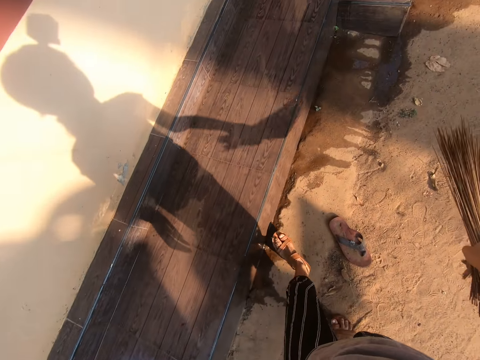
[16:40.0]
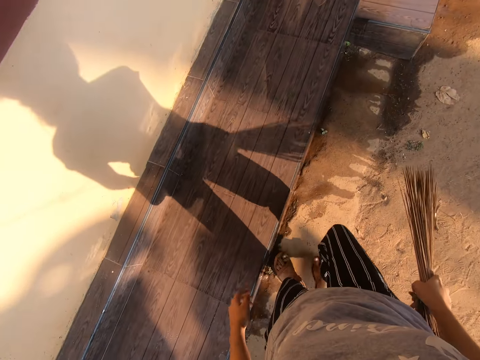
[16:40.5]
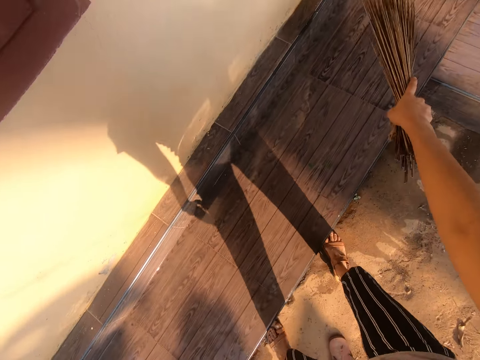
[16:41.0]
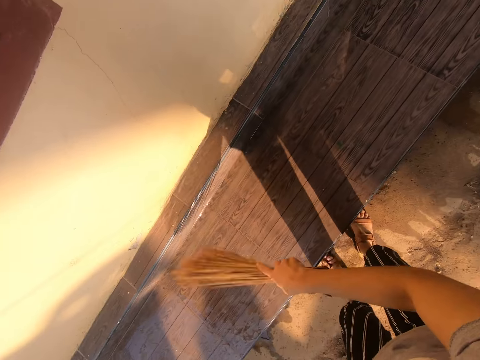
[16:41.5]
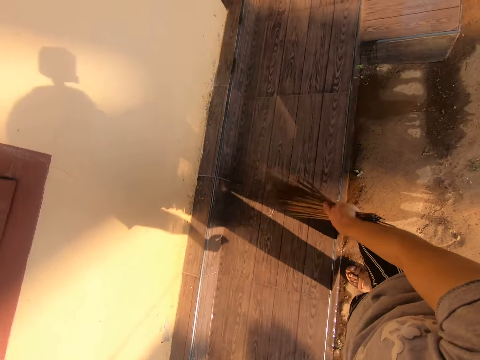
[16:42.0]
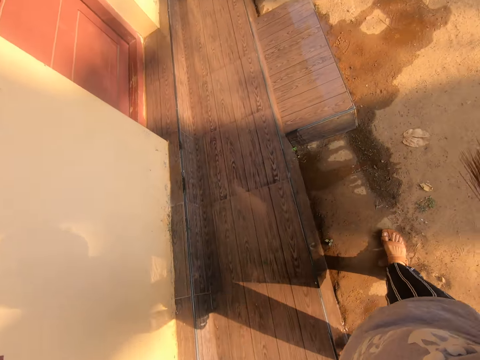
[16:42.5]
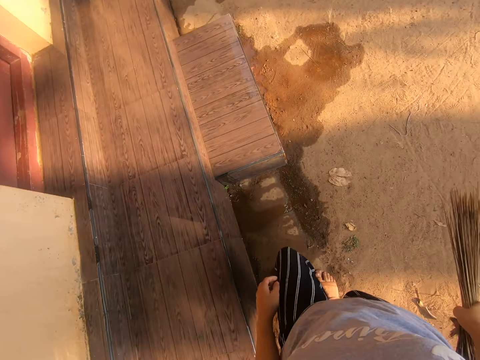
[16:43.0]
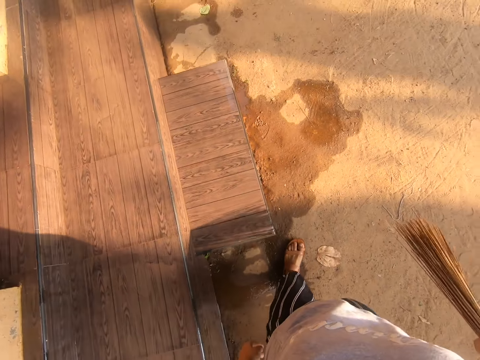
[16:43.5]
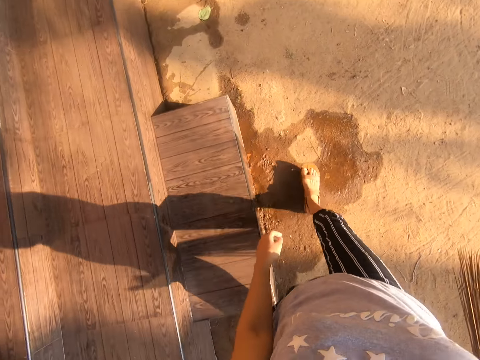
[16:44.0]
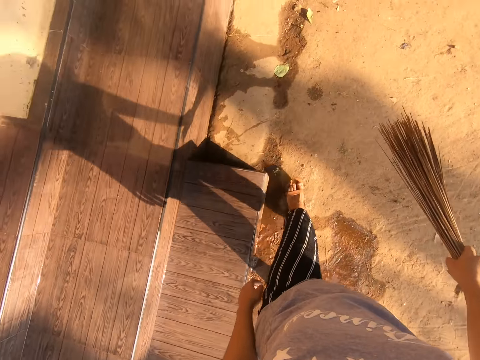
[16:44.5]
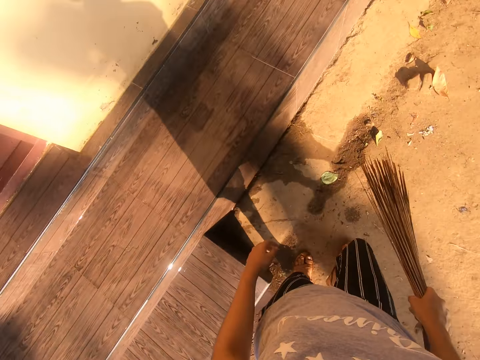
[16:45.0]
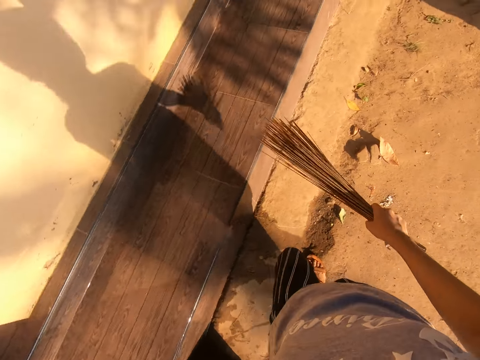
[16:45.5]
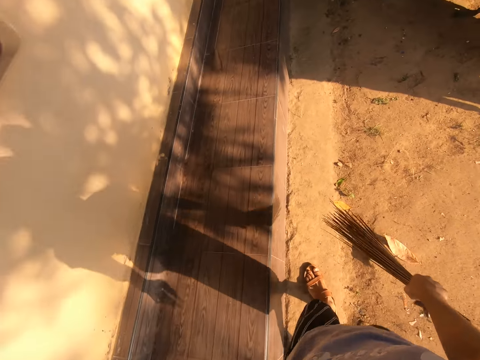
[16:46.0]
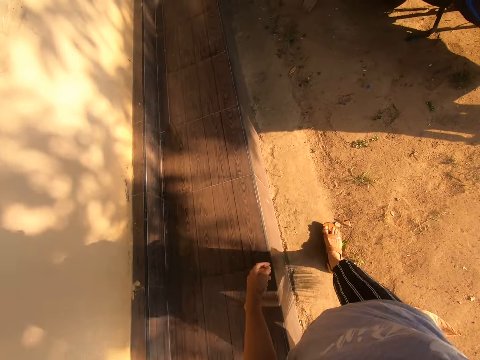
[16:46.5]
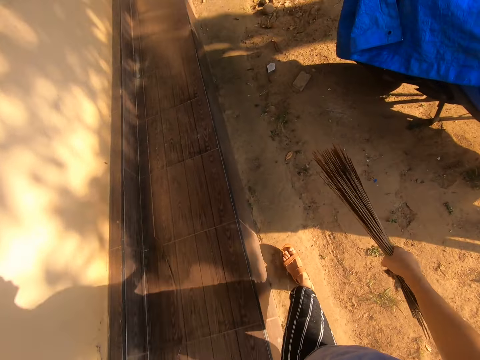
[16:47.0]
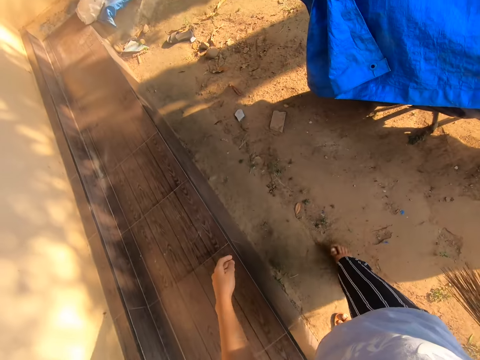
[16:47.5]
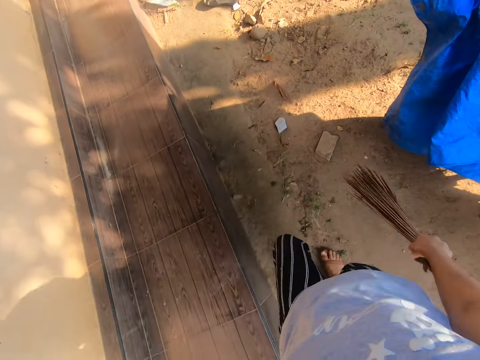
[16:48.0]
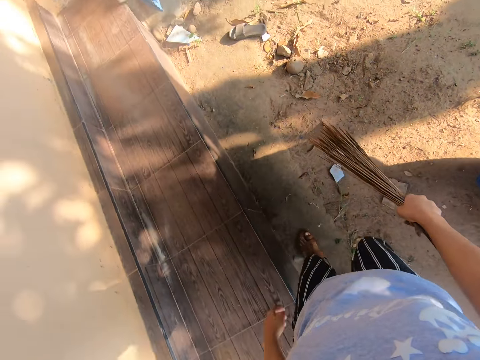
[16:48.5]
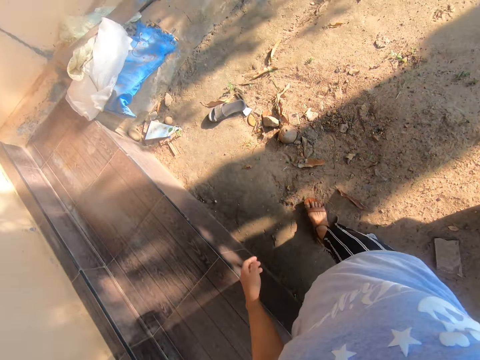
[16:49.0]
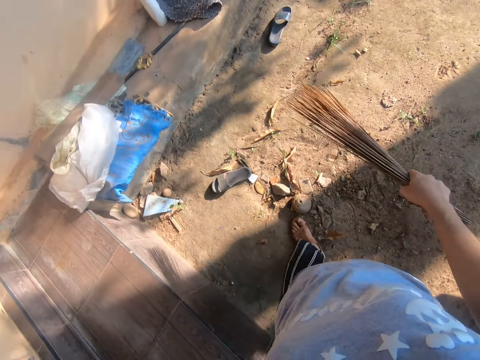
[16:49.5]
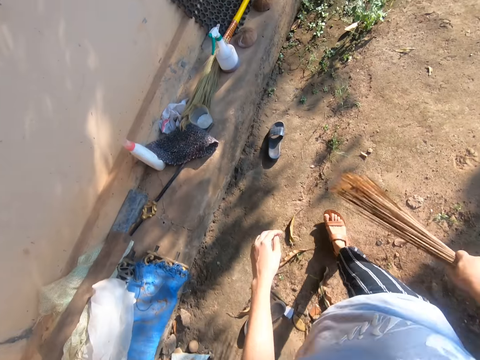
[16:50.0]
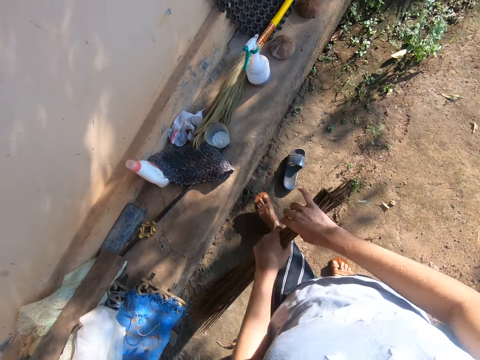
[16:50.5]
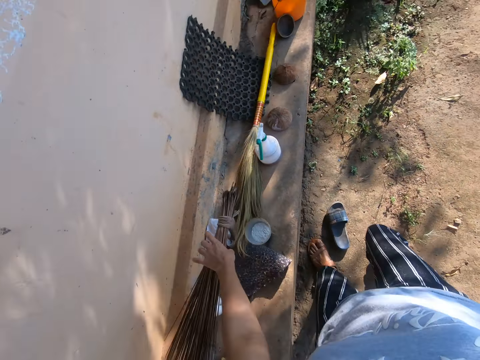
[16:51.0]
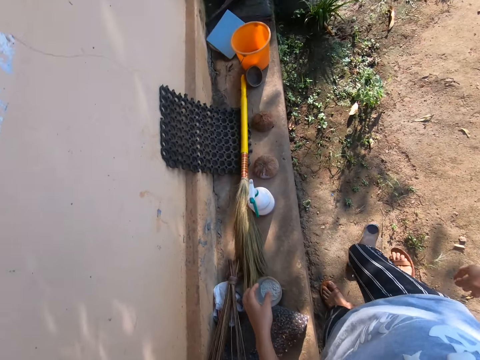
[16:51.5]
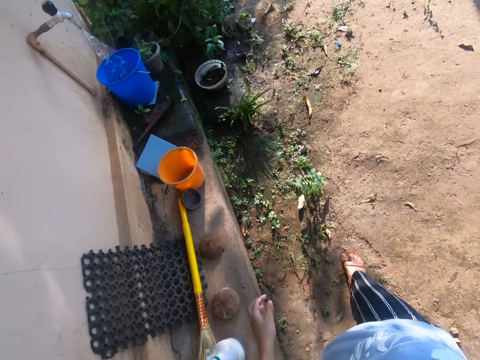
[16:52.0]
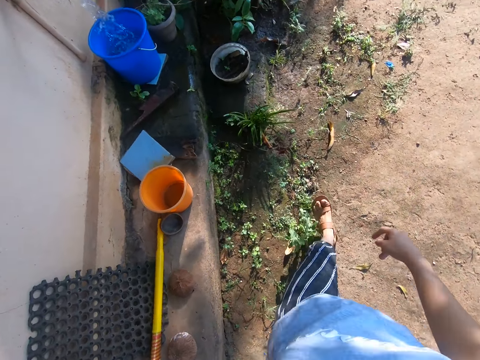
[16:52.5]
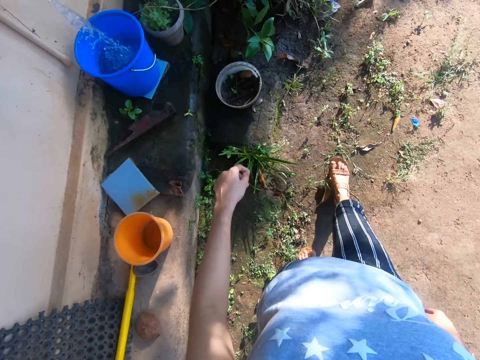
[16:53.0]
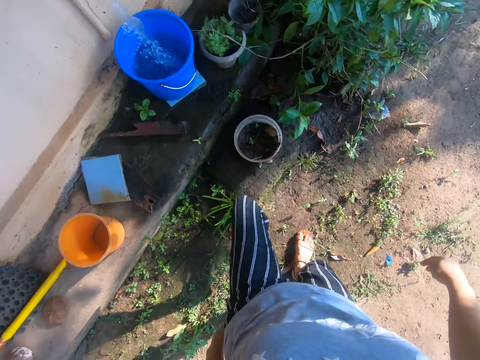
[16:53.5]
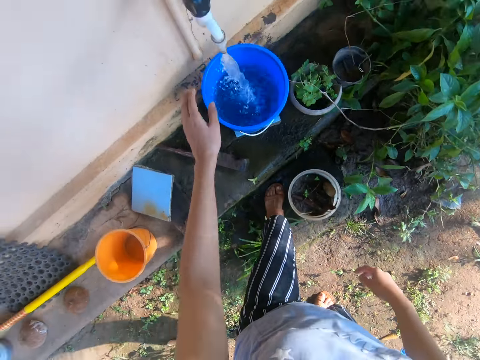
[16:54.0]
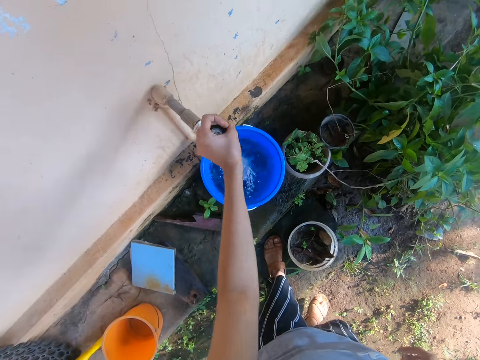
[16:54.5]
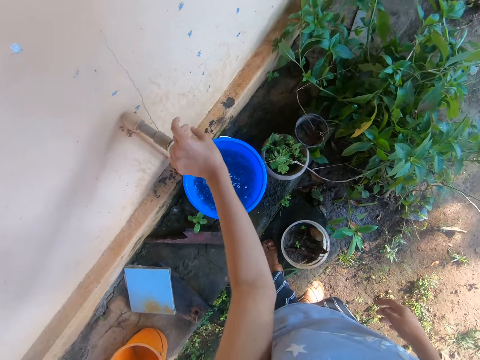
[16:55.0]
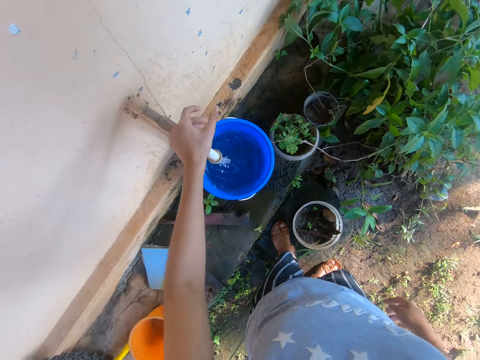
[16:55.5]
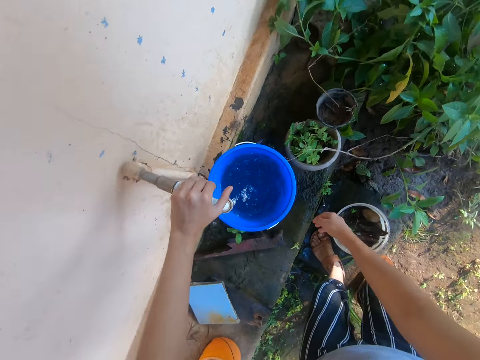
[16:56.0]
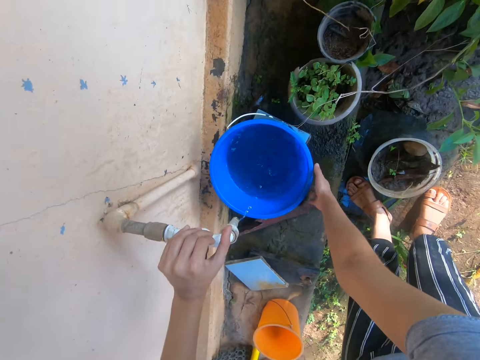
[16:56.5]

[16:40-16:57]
The camera wearer moves around the area. They hold the broom with the left hand. They drop the broom with the left hand on the veranda. They move around. They close the tap with the left hand.

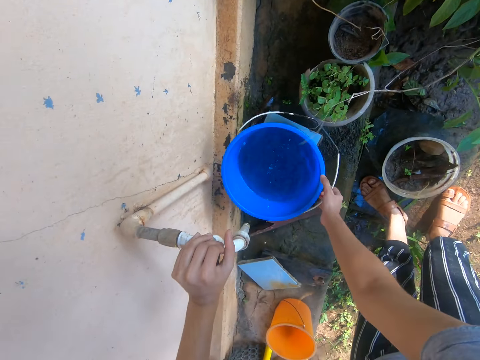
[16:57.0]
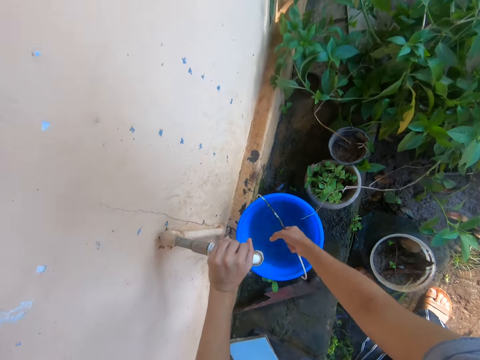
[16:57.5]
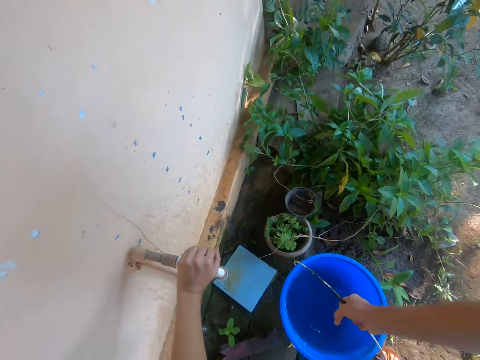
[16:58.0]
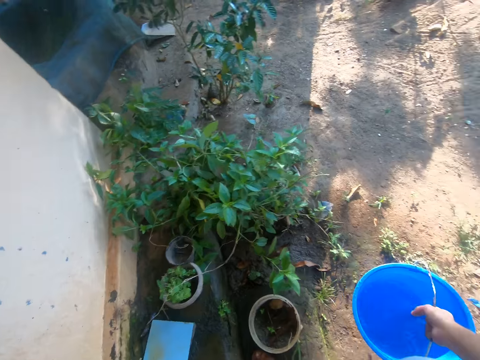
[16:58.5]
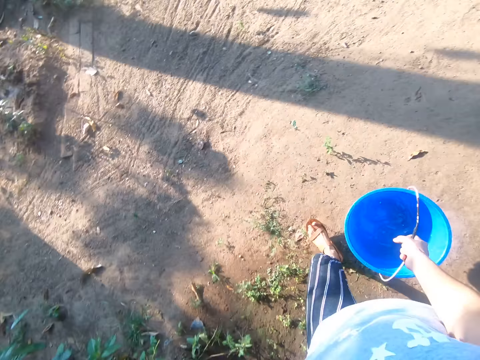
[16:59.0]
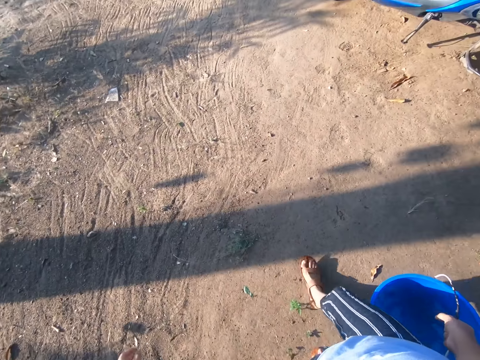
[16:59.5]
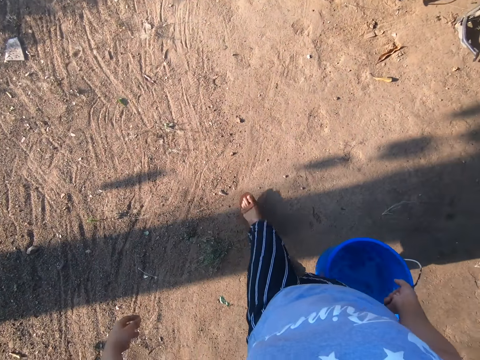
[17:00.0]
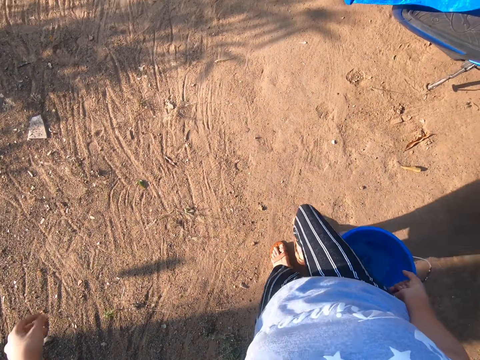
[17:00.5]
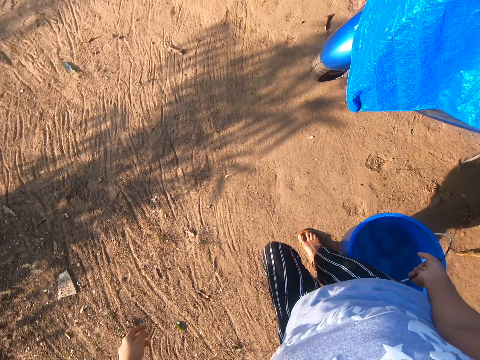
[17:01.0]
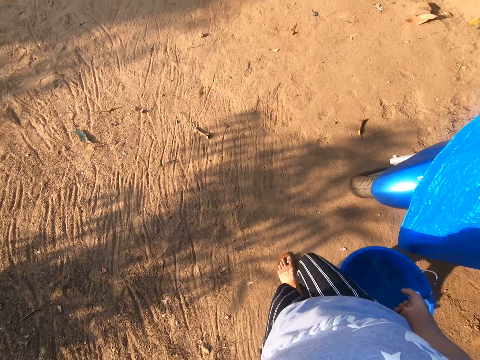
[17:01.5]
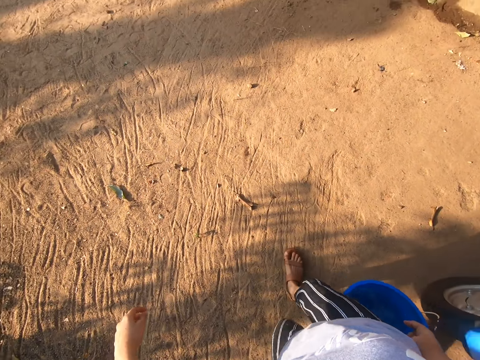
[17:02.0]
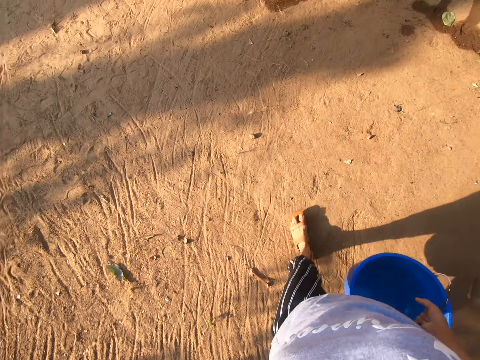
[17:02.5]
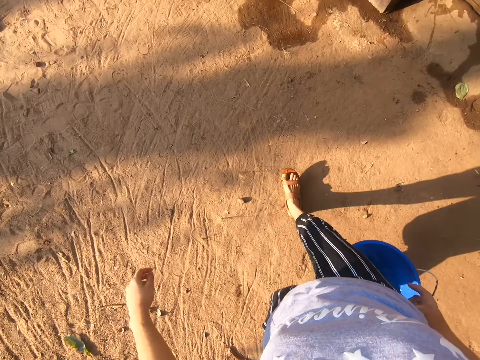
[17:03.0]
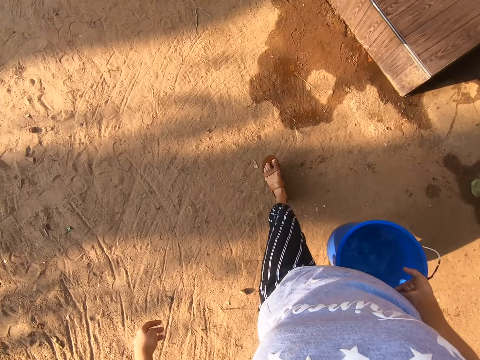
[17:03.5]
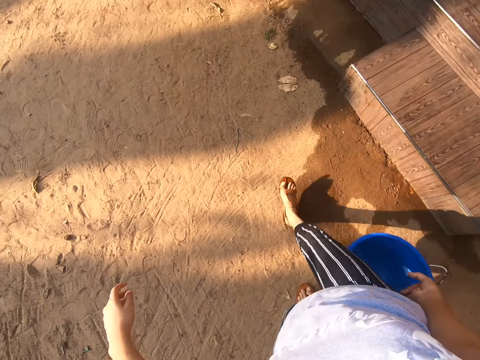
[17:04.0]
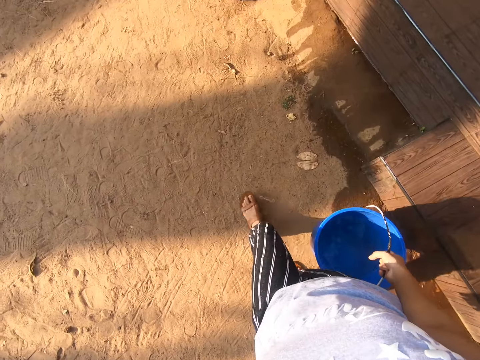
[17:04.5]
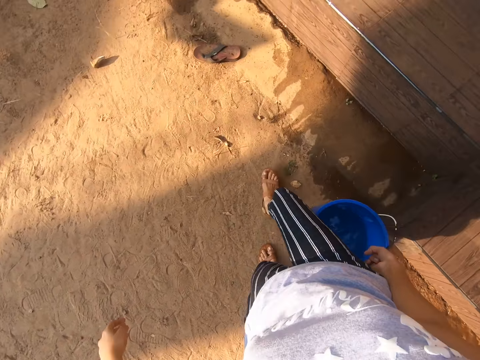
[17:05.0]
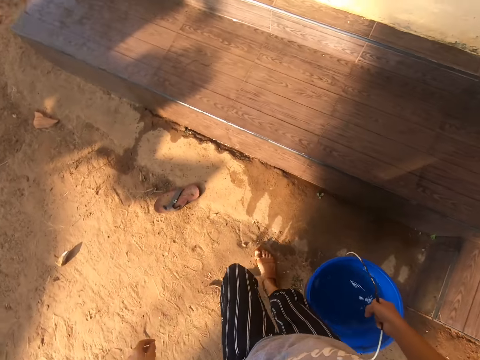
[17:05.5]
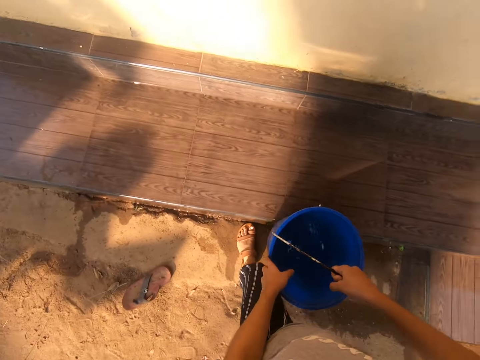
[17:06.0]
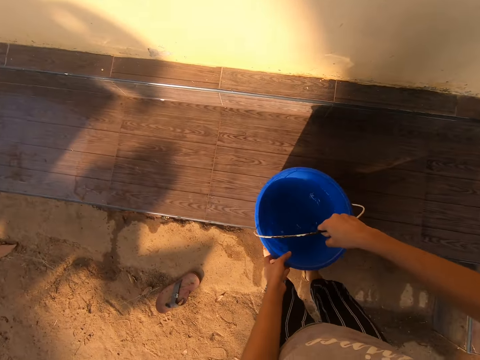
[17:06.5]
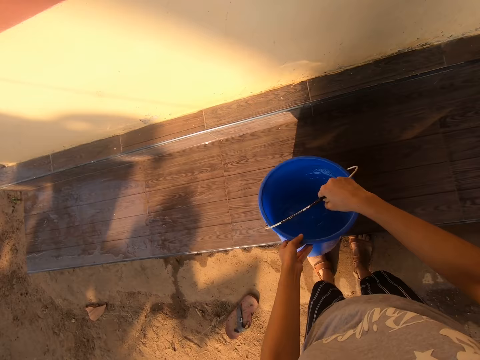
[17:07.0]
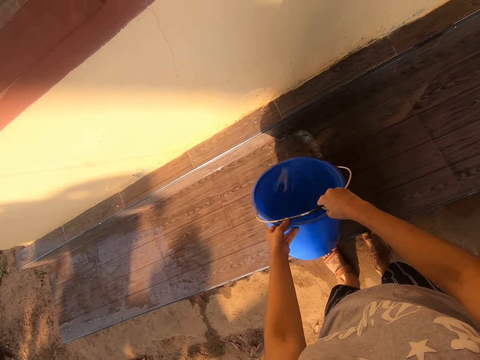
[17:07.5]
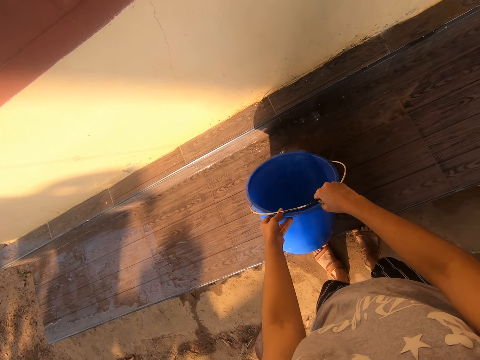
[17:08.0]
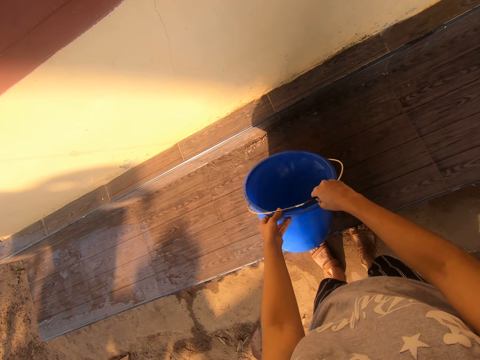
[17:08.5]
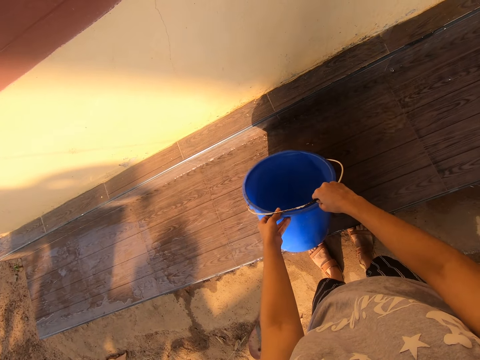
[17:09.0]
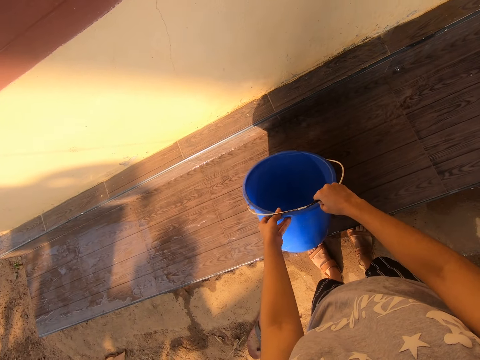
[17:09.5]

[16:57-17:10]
The camera wearer carries the bucket of water with the right hand. They pick up the water in the bucket with the right hand. They walk around. They place the water in the veranda with both hands. They pour water on the verandah.
